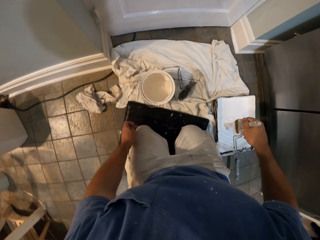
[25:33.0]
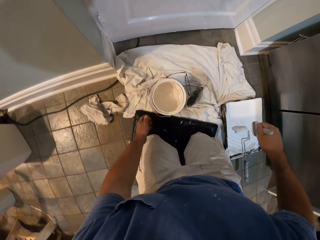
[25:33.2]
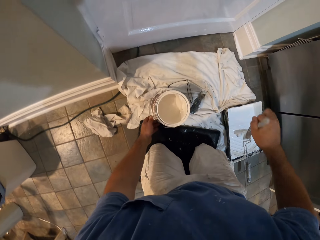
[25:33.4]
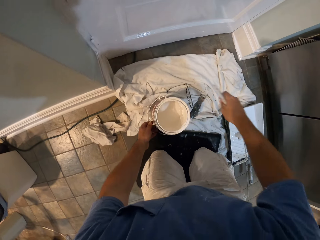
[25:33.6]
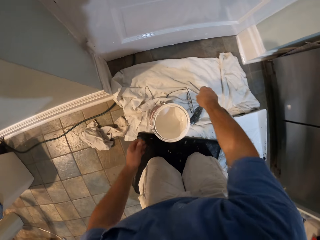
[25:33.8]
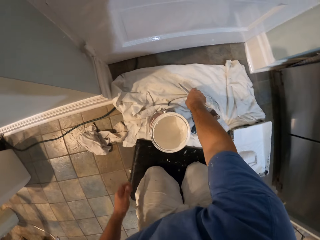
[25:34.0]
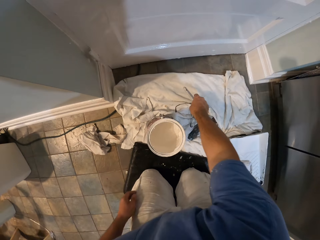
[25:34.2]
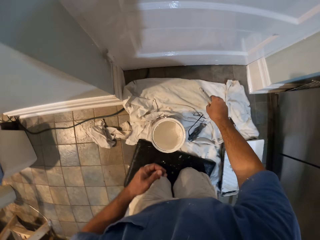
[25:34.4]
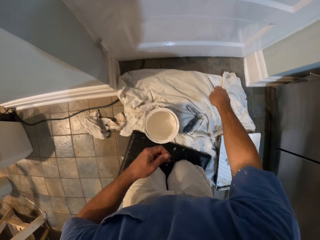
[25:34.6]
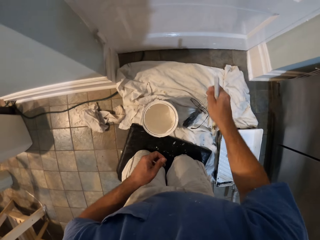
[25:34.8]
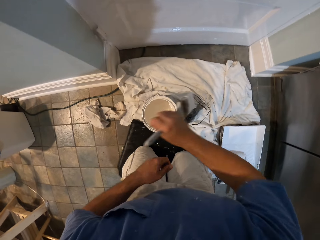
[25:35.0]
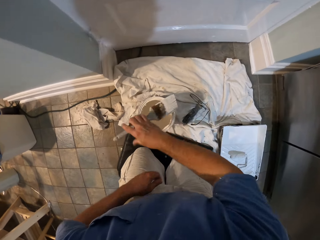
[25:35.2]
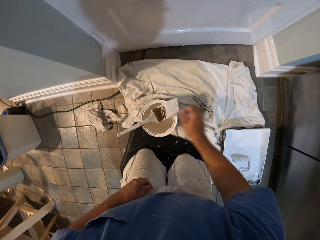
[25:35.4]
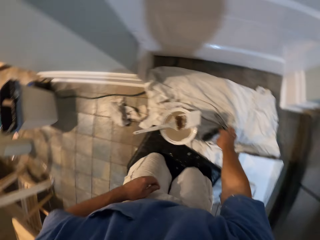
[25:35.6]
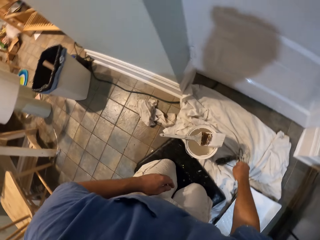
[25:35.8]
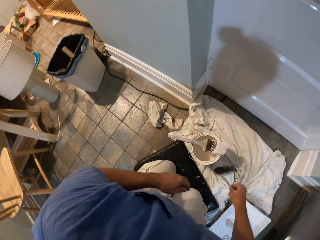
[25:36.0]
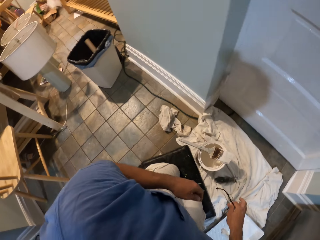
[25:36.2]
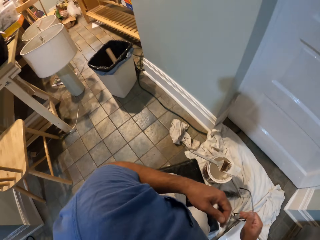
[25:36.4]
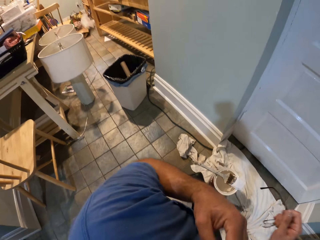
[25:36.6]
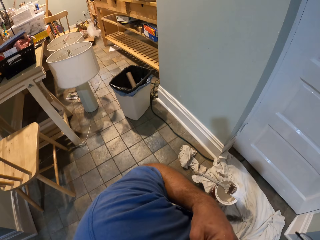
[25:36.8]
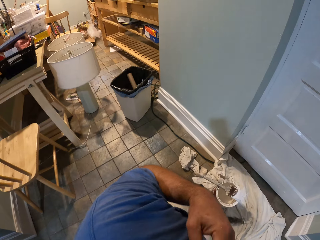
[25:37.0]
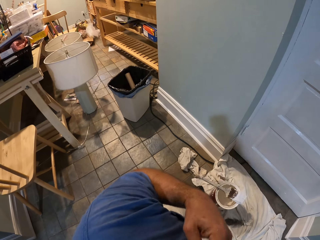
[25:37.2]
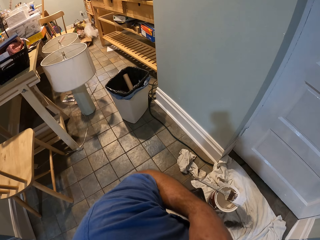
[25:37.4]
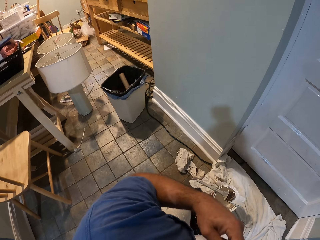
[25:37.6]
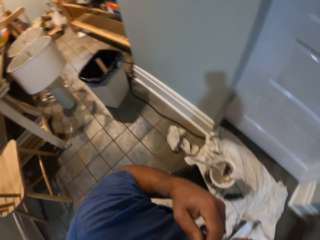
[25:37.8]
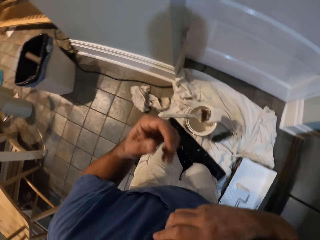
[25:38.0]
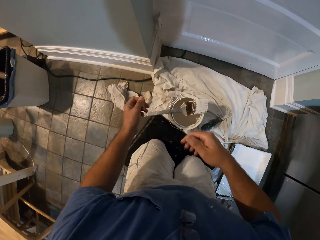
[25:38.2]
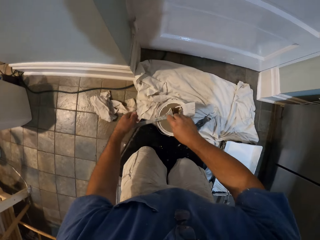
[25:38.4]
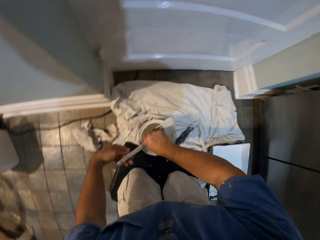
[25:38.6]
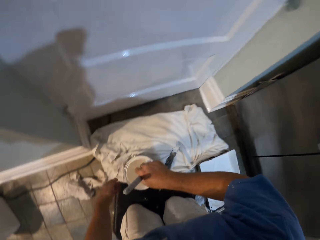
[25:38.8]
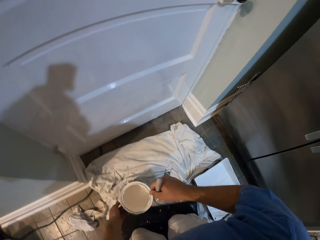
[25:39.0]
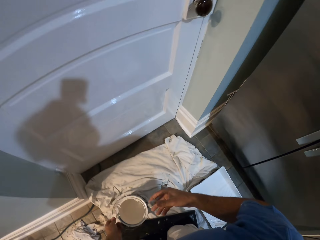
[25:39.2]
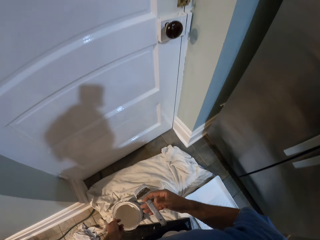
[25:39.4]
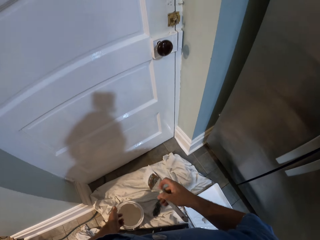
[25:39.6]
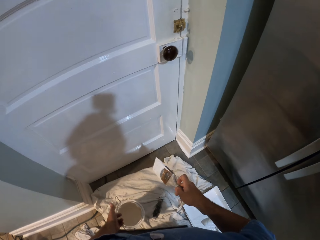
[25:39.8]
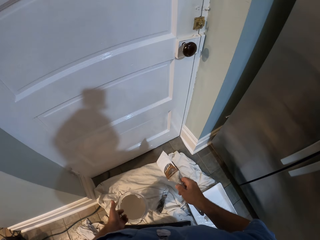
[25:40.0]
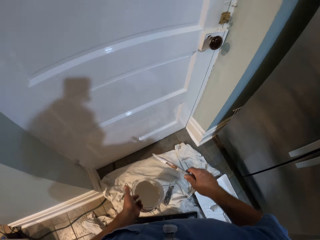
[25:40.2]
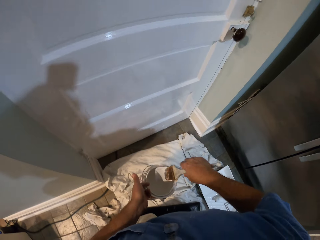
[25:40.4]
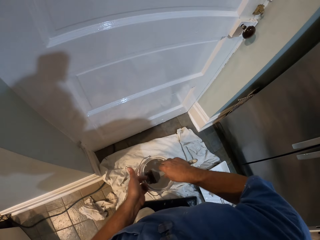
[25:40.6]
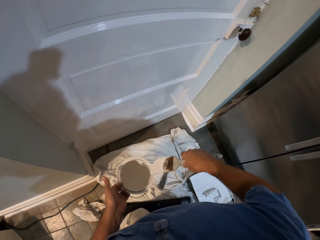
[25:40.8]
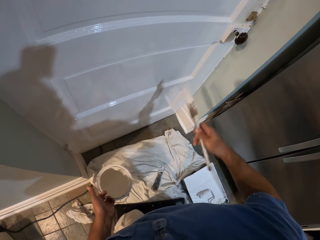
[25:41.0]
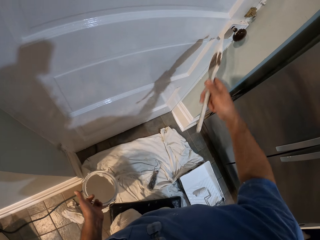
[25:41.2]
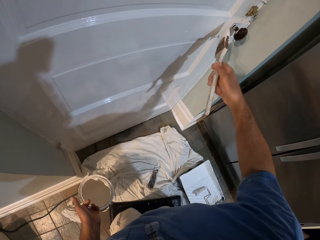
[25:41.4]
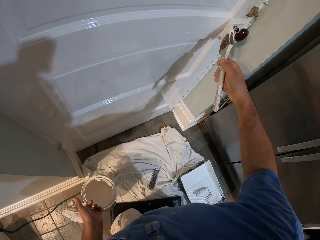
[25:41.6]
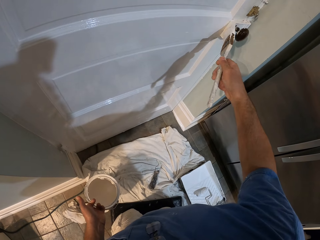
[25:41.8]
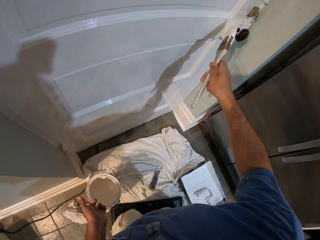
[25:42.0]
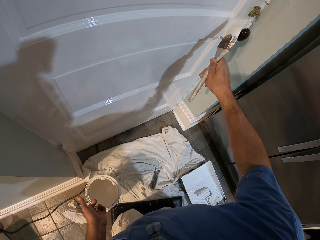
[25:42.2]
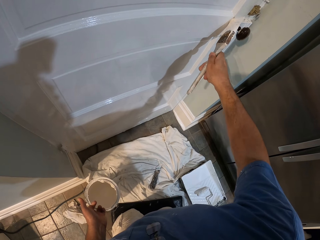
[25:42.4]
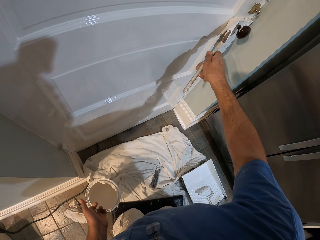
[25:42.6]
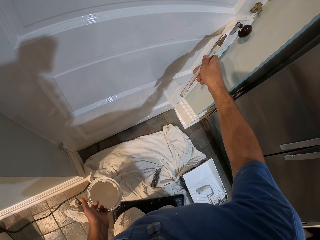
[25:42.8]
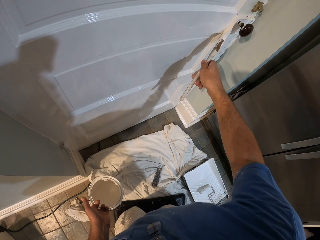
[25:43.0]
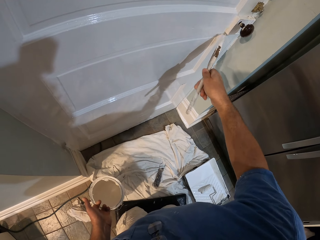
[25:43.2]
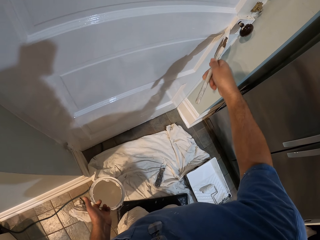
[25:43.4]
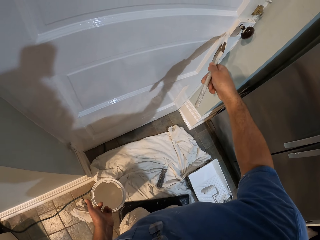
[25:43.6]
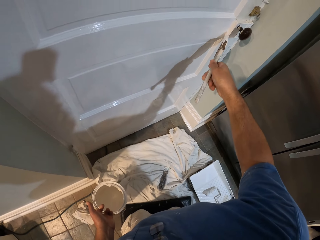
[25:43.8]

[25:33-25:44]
The camera wearer tries picking an eyeglass from the rag on the floor. He stops painting. He puts the paint brush on the paint bucket. He picks the eyeglass from the rag on the floor. He puts on the eyeglass. He hangs the eyeglass on his shirt. He picks the paint brush and paint bucket with his hands. He holds the paint brush. He dips the paint brush into the paint bucket again. He paints around the door knob with the paint brush.

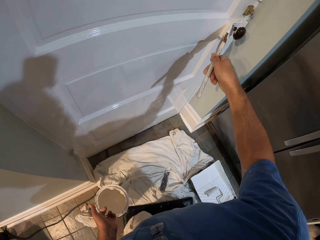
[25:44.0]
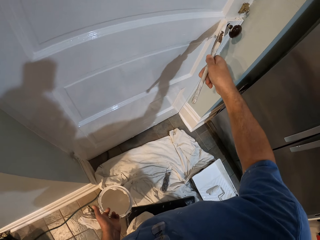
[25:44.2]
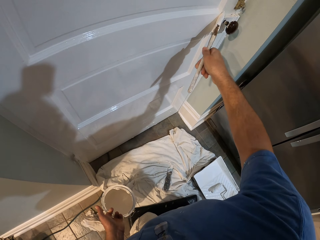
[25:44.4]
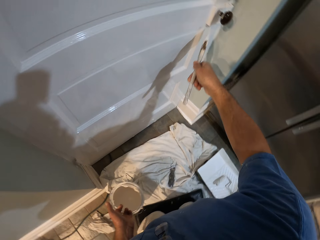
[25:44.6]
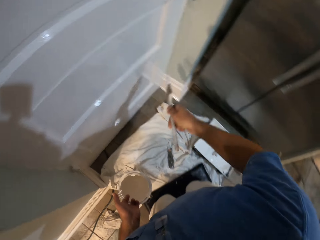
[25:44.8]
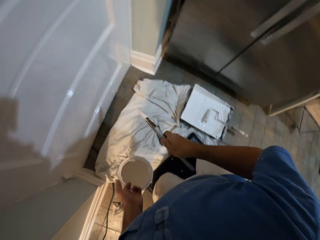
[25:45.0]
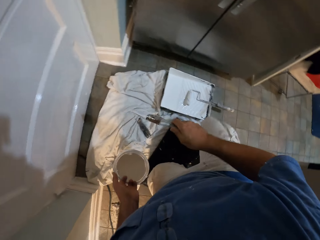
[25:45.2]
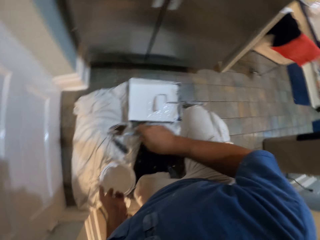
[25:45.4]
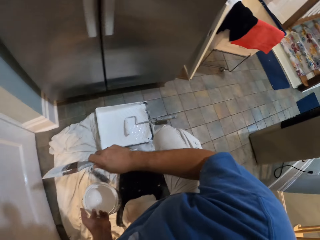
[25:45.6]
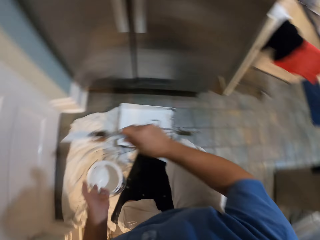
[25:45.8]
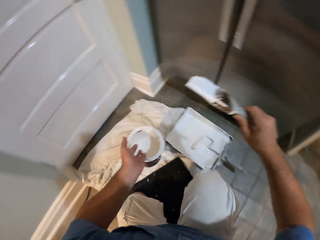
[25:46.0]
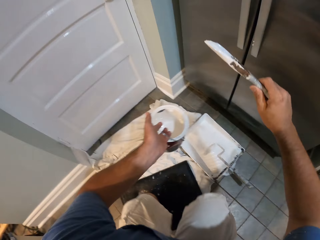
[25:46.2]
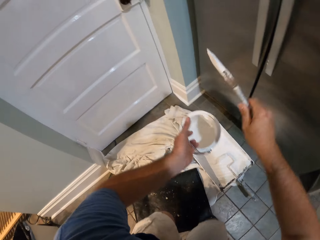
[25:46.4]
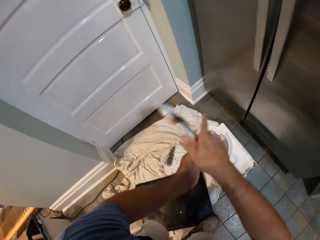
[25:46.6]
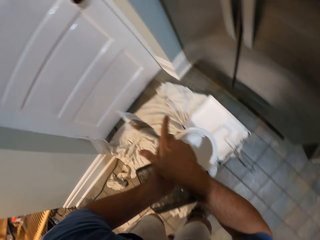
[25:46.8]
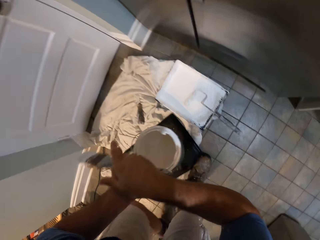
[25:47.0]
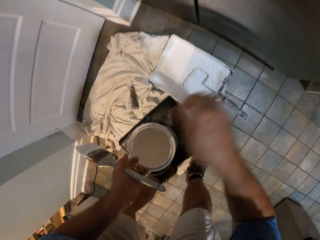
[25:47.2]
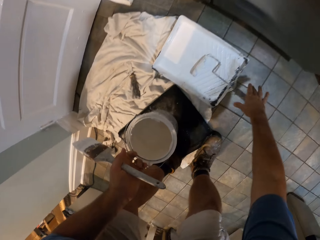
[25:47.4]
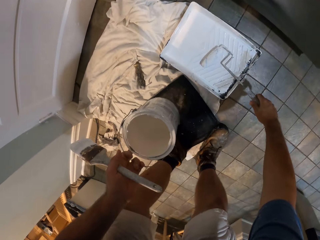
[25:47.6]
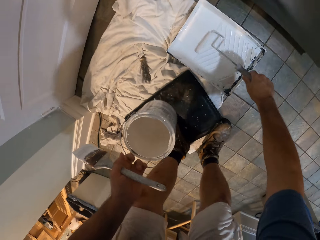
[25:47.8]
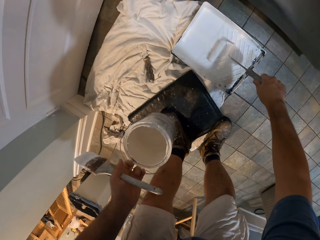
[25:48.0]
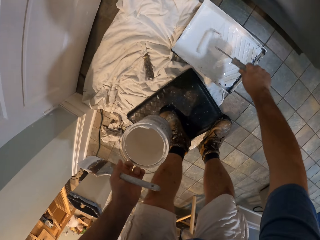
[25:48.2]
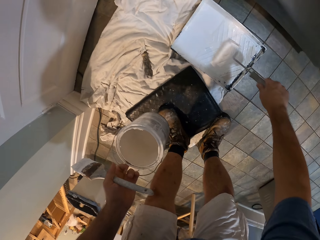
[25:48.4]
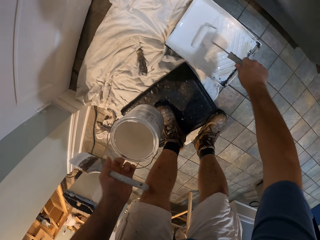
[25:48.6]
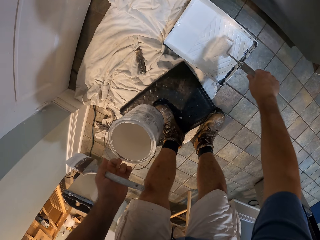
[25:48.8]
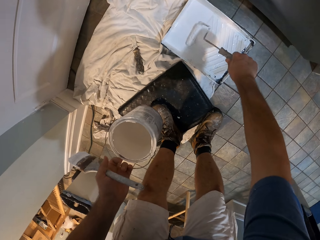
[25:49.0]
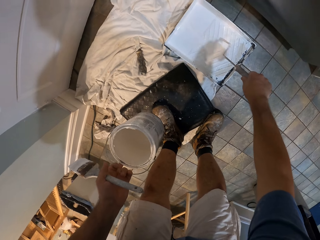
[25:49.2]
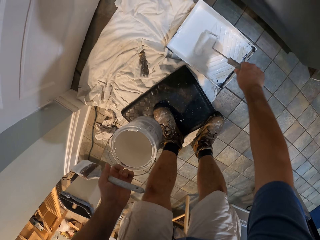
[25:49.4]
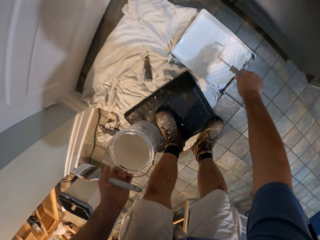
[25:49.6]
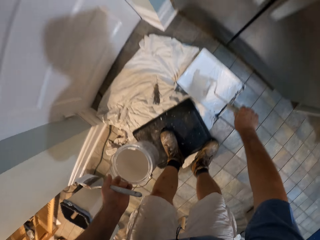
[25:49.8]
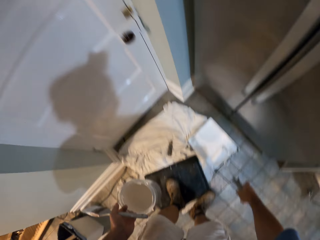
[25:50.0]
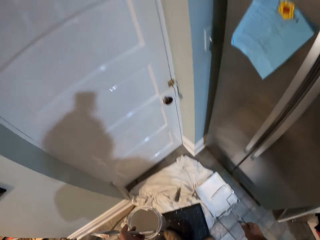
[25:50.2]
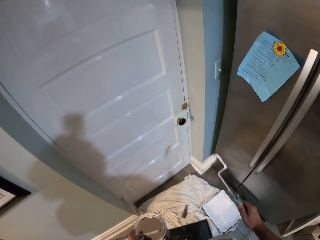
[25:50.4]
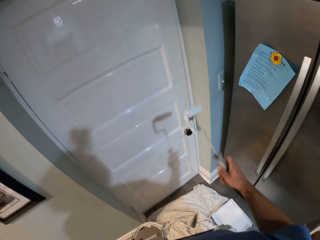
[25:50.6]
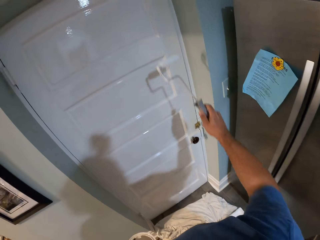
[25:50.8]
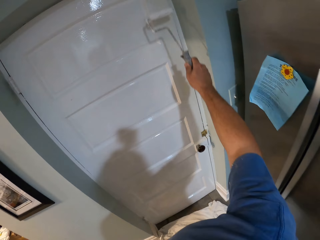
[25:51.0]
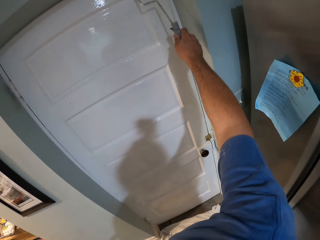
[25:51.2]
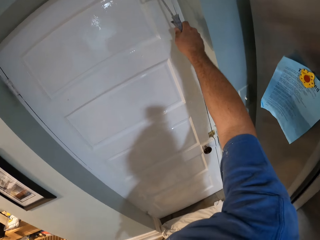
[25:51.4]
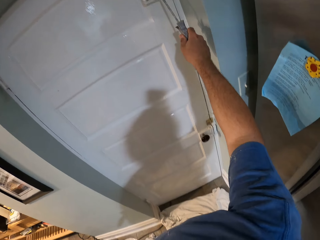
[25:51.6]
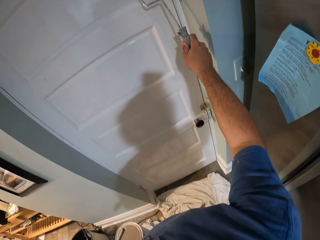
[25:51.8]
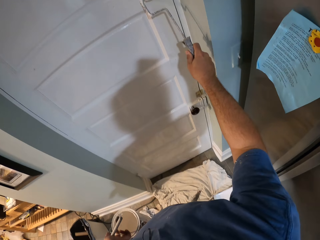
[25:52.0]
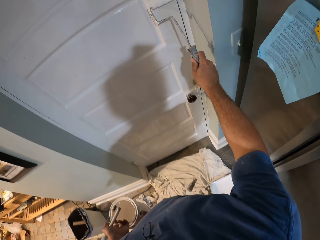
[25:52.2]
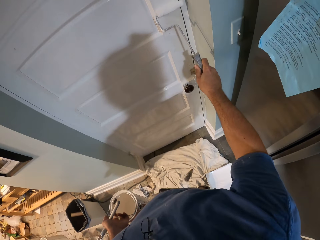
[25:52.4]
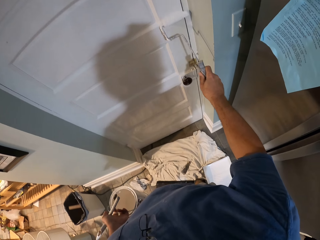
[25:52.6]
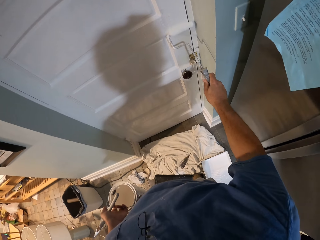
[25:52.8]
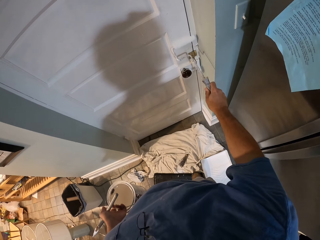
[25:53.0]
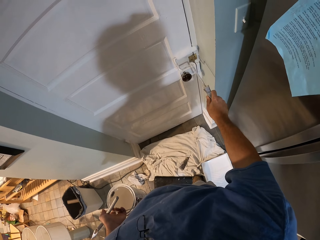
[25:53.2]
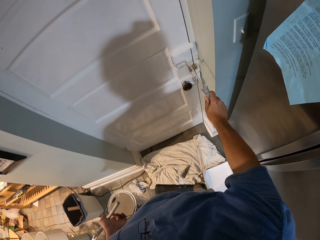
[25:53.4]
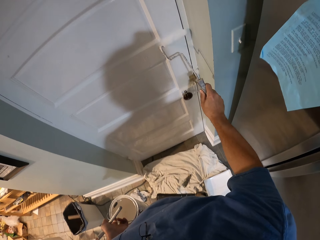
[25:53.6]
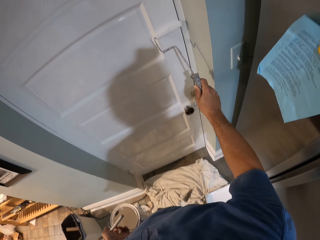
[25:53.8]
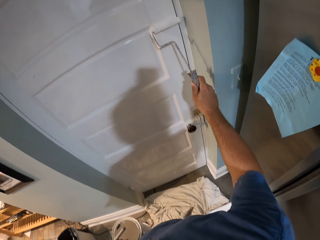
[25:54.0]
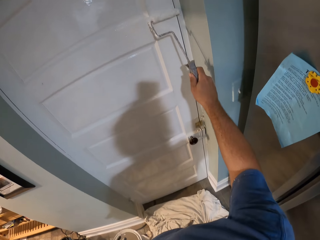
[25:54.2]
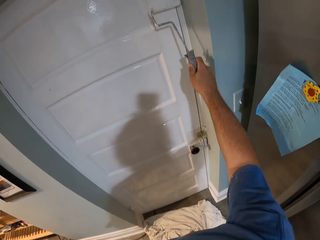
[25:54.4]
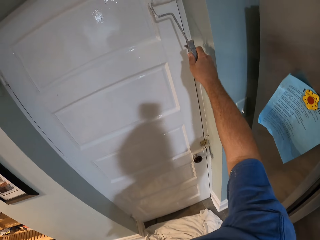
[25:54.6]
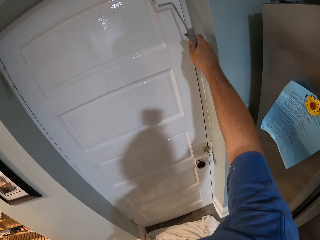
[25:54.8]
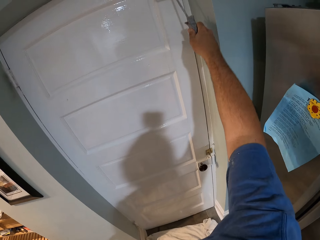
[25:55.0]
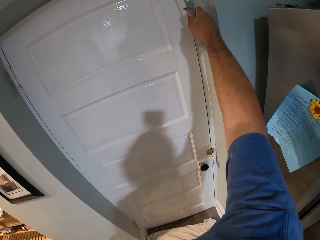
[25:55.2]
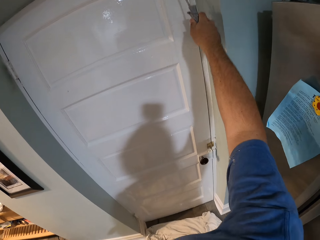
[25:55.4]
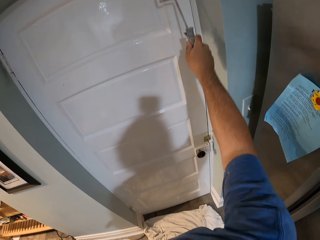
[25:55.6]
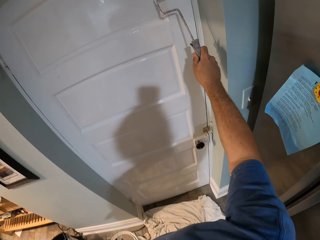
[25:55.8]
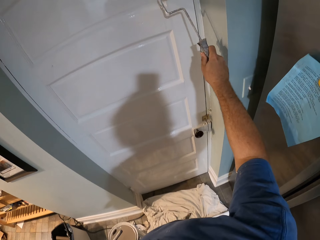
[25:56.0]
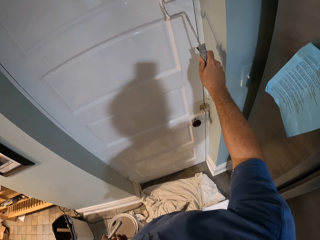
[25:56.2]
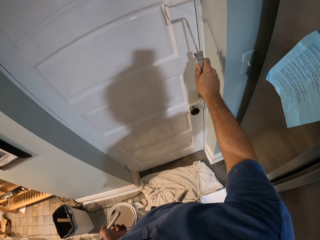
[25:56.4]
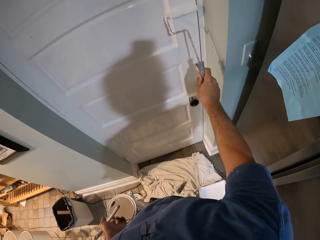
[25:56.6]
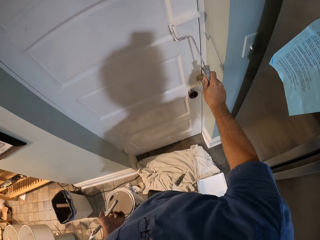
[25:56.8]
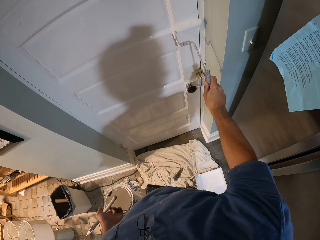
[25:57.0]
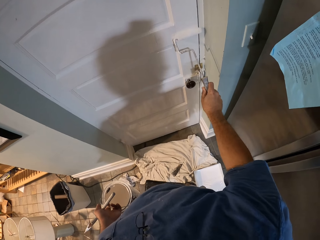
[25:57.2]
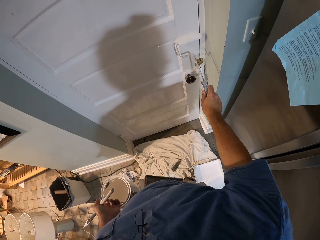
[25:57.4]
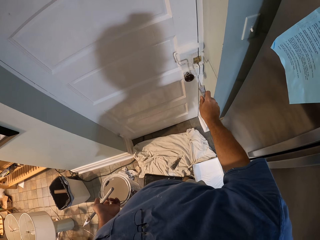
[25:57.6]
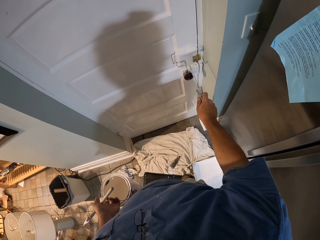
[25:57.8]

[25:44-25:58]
The camera wearer stands on his feet. He passes the paint brush in his right hand to his left hand. He picks the painting roller. He rolls the paint roller in the paint roller tray. He paints the door with the paint roller.
